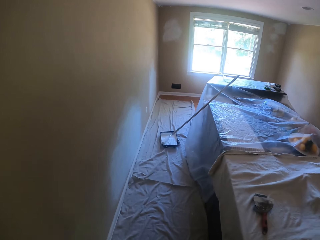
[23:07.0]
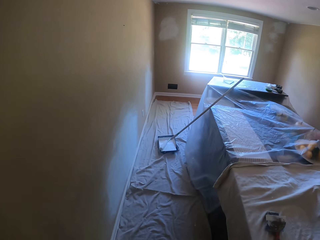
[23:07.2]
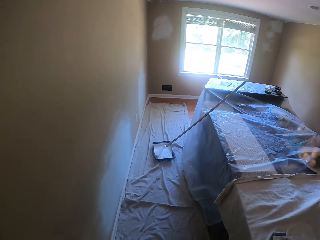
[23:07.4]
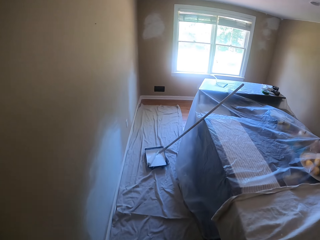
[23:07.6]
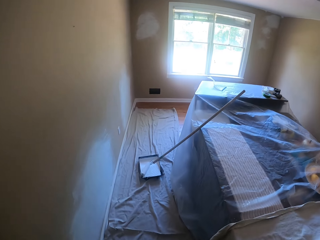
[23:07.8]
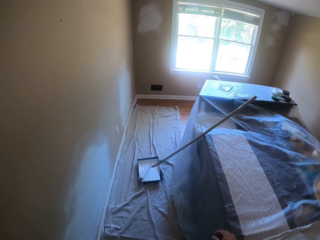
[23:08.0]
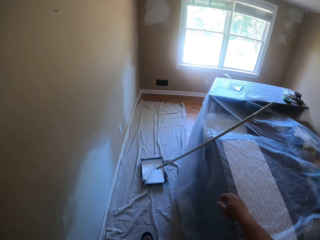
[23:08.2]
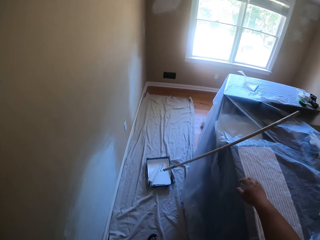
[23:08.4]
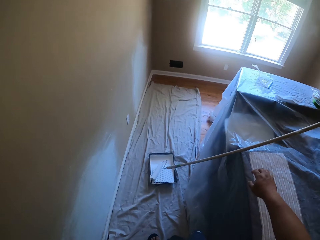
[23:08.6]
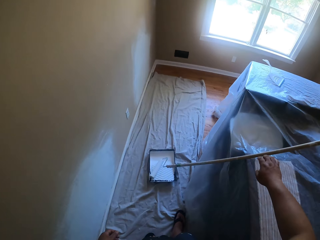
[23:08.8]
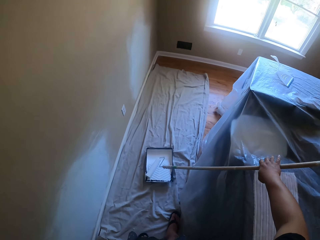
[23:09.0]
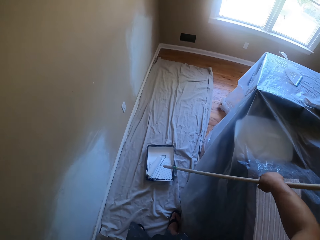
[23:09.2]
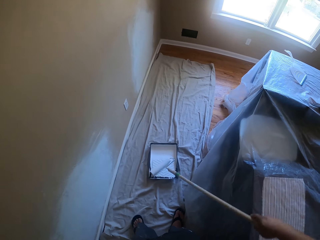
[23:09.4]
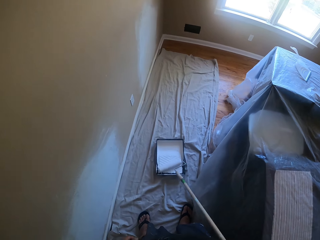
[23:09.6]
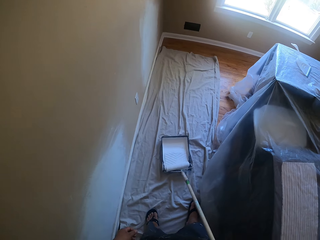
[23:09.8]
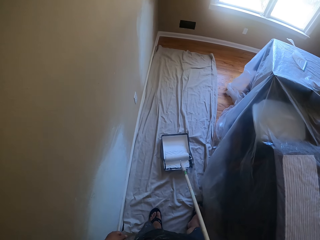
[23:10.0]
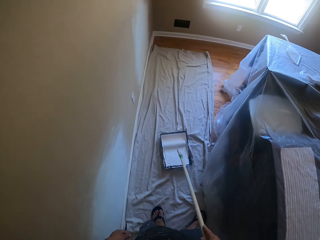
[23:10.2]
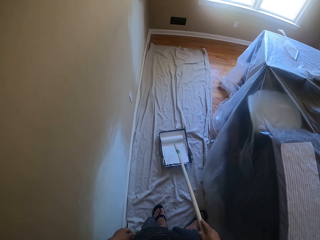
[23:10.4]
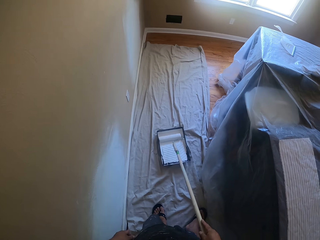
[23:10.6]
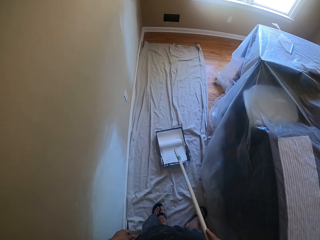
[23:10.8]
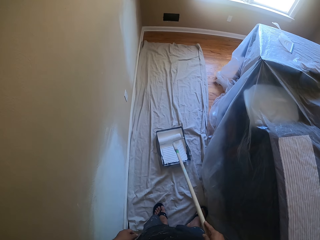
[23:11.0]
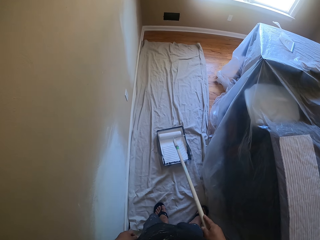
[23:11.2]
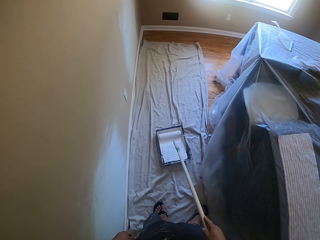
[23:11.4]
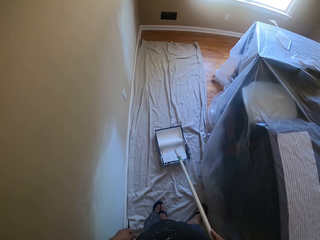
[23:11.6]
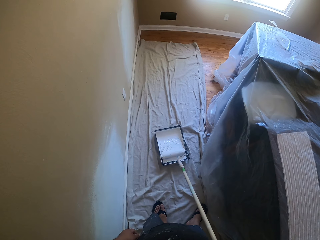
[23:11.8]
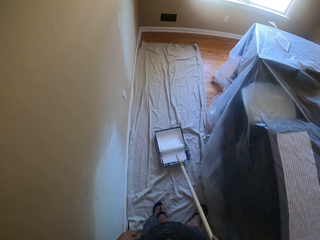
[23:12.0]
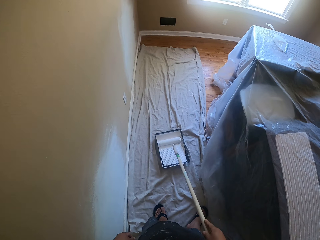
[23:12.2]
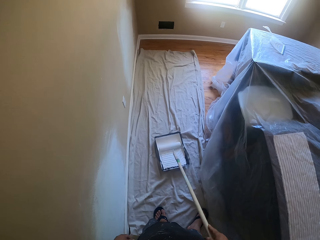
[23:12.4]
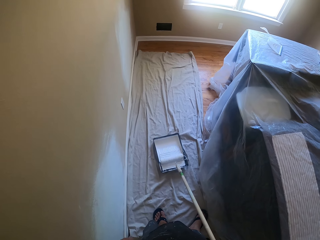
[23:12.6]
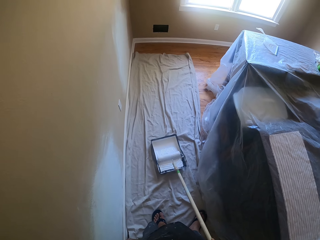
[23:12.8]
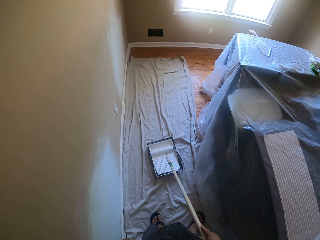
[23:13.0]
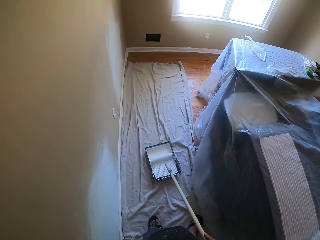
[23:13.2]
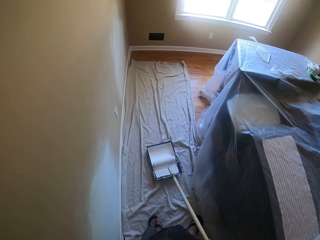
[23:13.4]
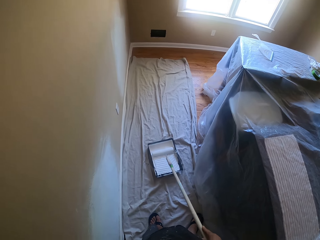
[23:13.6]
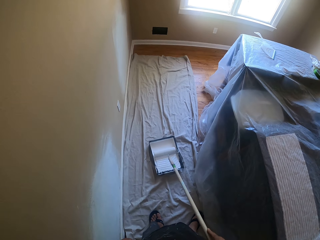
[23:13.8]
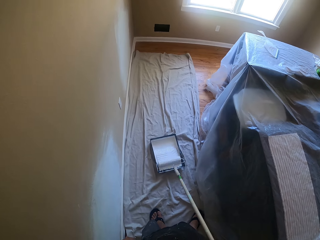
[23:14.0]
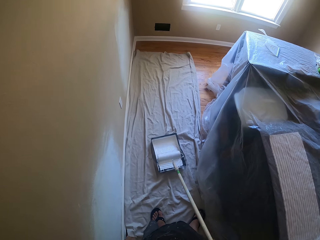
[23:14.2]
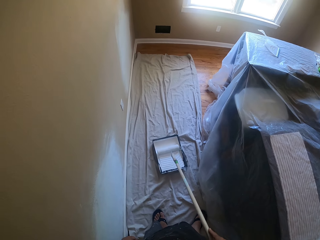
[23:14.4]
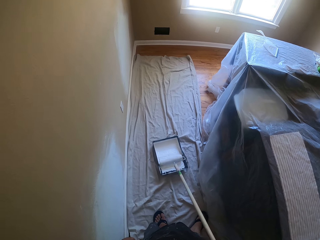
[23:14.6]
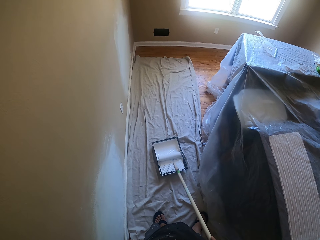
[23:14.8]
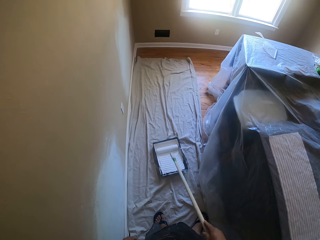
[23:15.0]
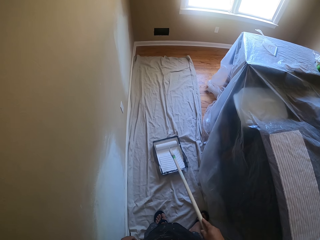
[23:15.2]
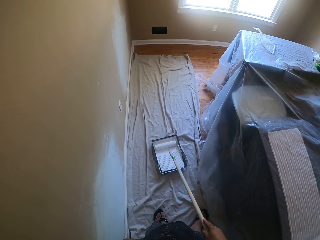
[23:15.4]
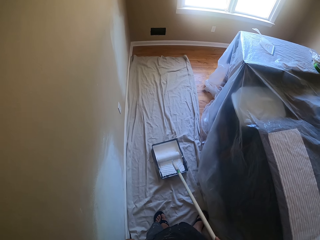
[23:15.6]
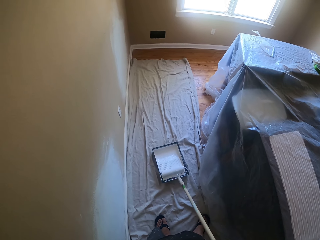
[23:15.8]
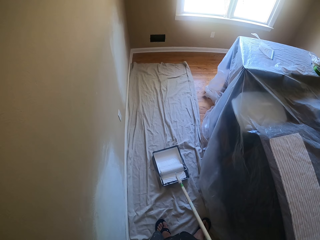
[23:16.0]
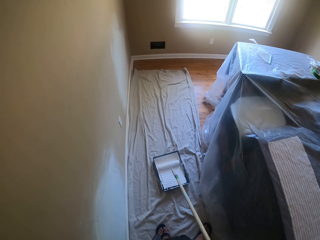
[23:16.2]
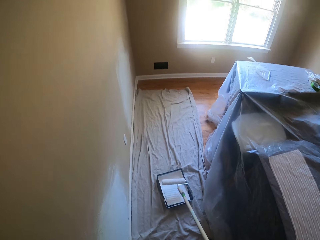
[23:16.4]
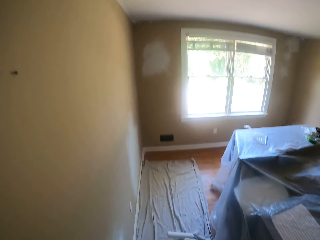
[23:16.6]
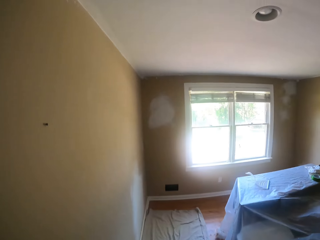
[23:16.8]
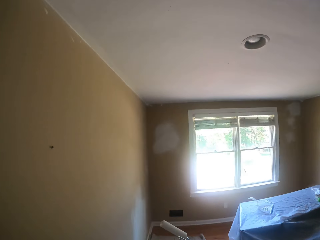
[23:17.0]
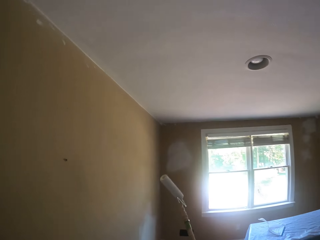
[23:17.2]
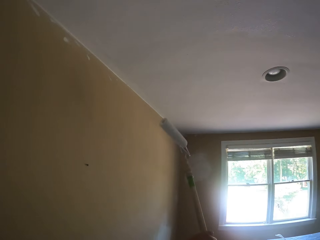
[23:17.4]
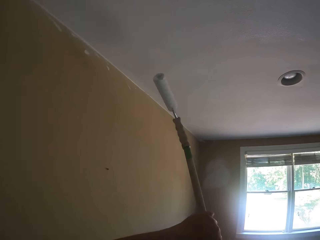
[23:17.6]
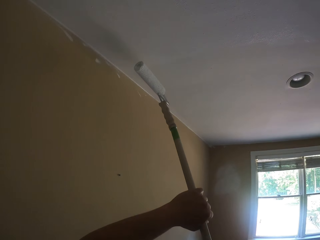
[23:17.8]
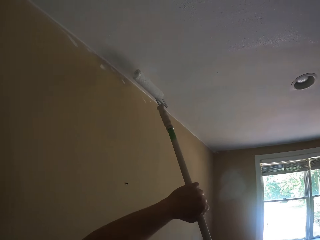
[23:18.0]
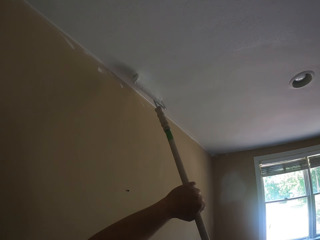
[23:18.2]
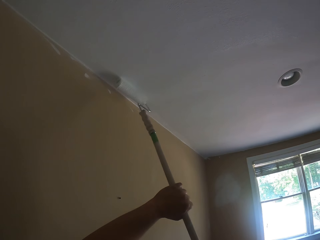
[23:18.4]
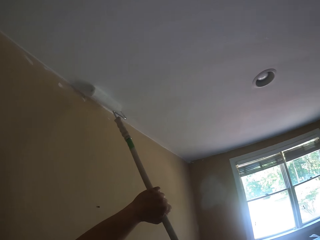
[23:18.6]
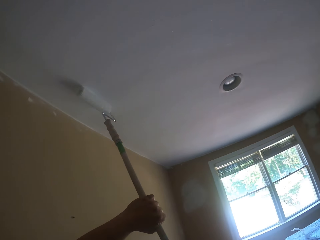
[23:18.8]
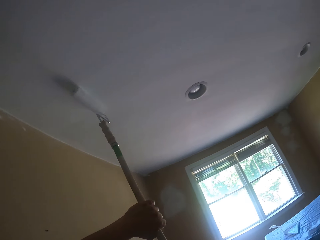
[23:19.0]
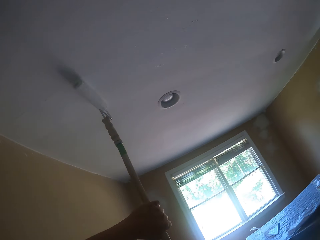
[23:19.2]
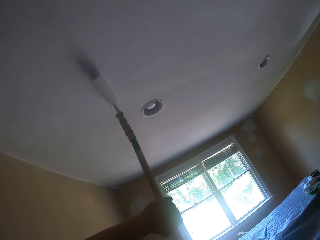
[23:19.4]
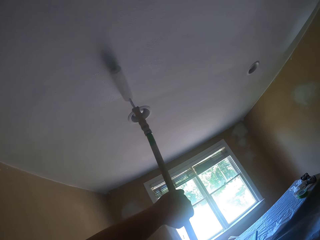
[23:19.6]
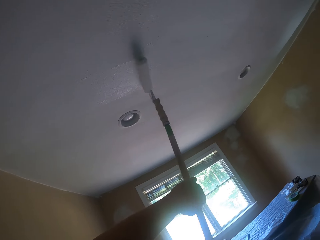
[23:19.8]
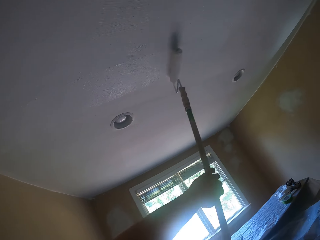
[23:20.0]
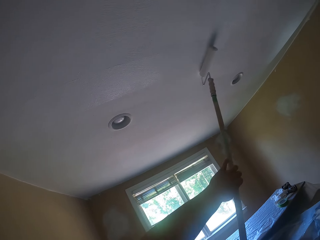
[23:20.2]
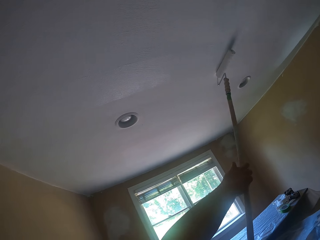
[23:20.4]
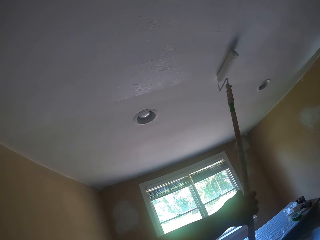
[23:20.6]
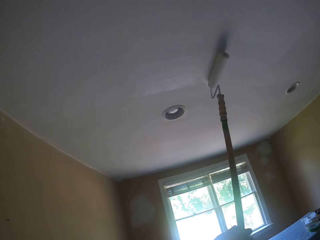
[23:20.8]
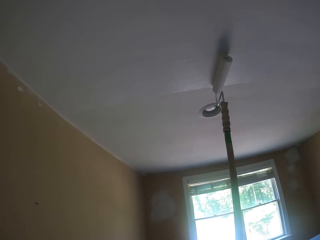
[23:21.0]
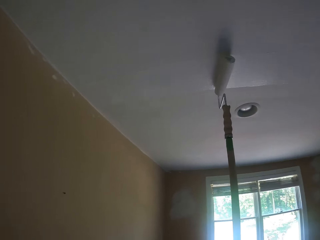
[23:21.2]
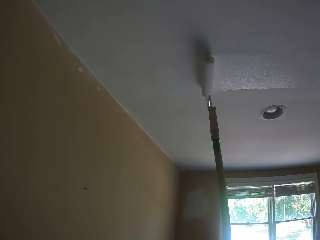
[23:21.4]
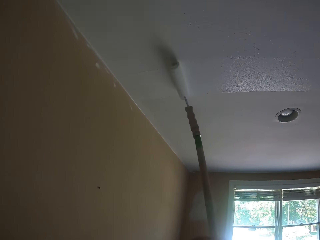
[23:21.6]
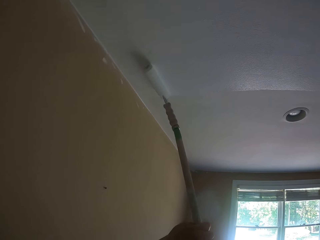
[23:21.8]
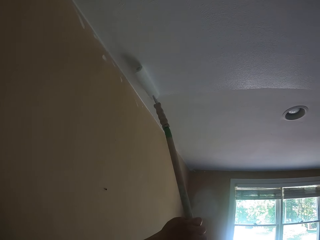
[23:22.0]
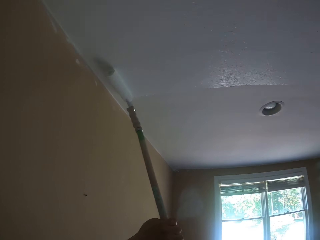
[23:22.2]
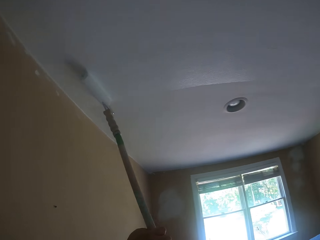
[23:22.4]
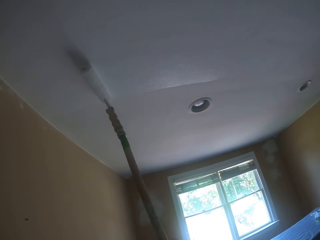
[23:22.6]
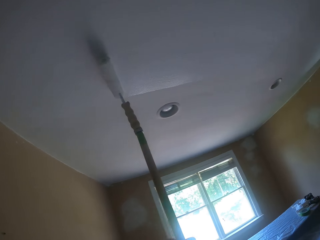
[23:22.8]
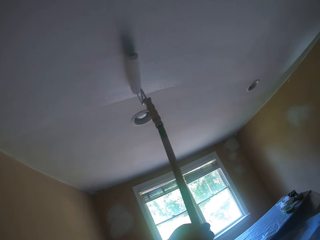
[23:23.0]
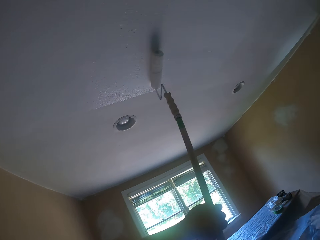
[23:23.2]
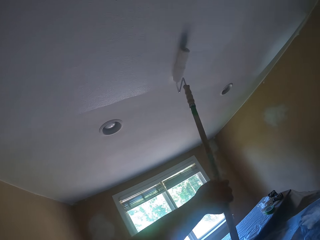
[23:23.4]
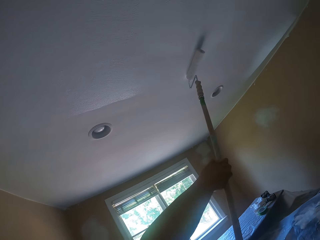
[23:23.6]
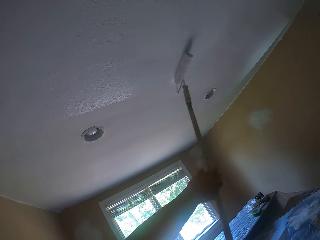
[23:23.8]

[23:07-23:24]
The camera wearer touches the paint roller. They pick up the paint roller. They roll the paint roller on the paint tray. They take paint from the paint bowl with the paint roller. They paint the ceiling with the paint roller.

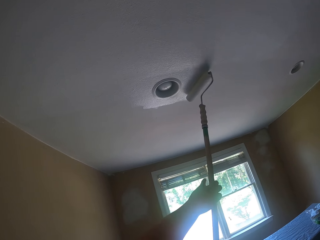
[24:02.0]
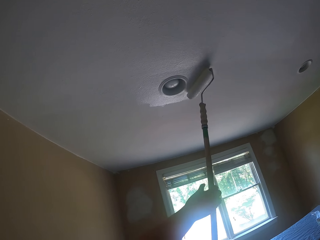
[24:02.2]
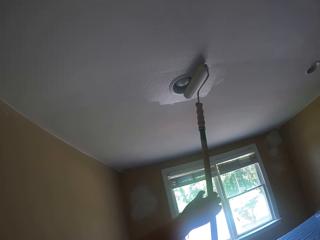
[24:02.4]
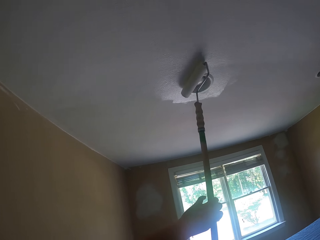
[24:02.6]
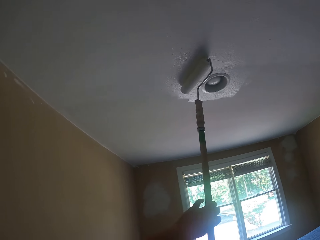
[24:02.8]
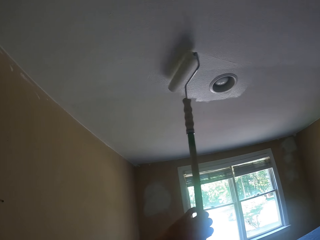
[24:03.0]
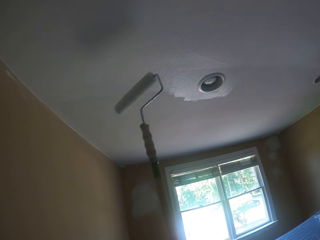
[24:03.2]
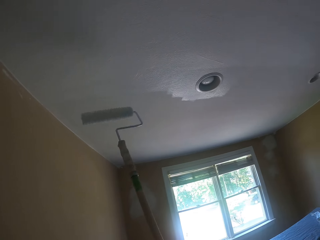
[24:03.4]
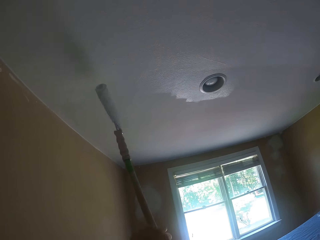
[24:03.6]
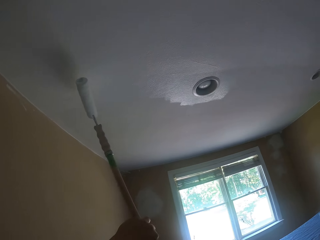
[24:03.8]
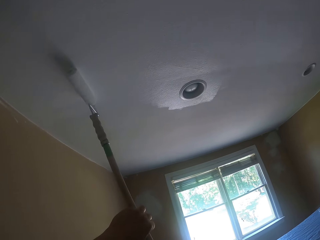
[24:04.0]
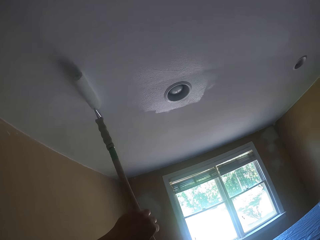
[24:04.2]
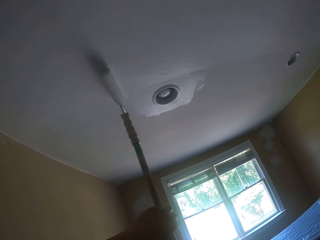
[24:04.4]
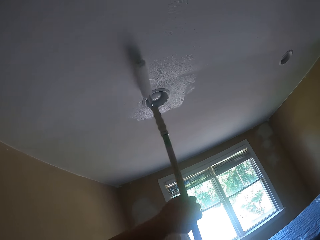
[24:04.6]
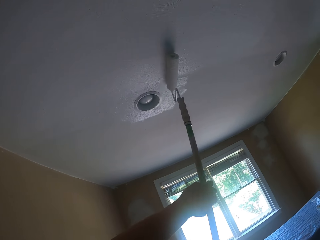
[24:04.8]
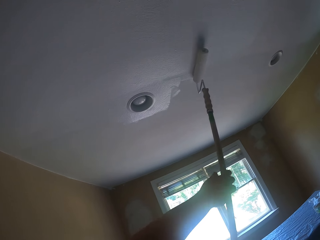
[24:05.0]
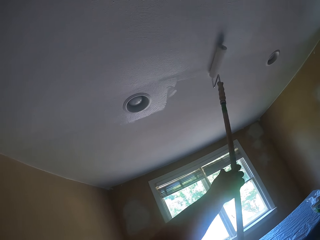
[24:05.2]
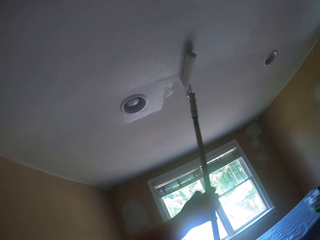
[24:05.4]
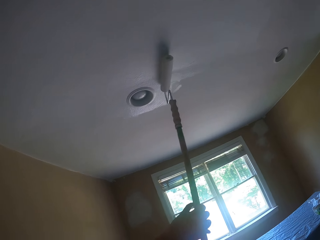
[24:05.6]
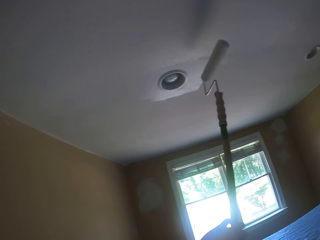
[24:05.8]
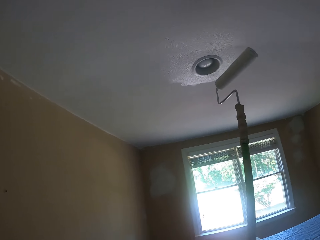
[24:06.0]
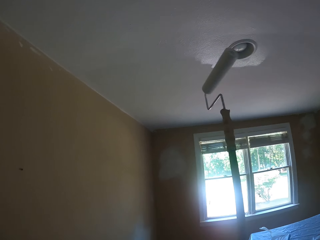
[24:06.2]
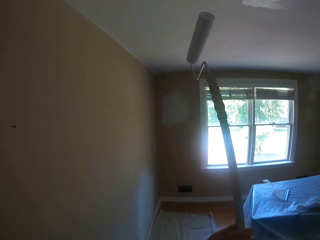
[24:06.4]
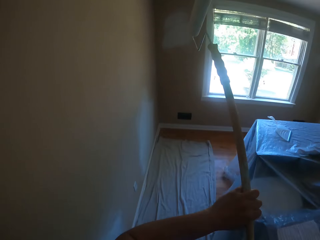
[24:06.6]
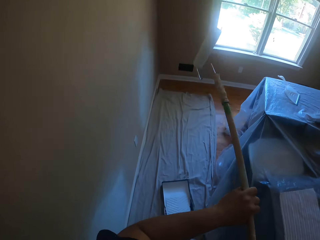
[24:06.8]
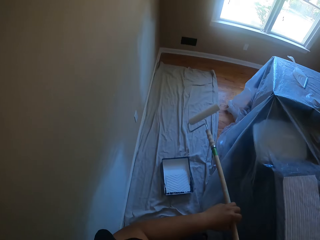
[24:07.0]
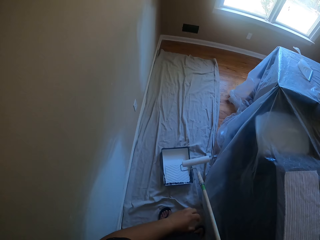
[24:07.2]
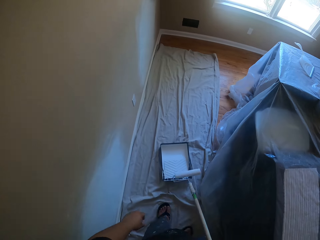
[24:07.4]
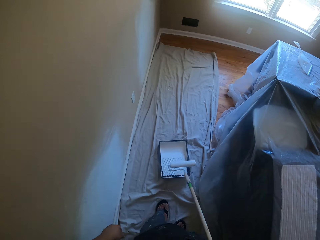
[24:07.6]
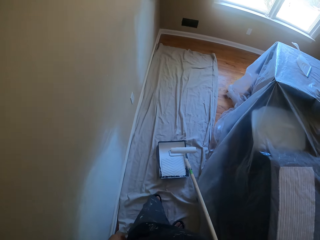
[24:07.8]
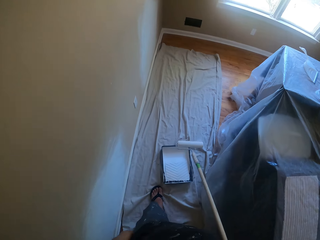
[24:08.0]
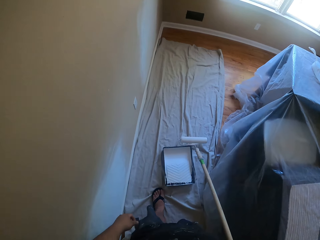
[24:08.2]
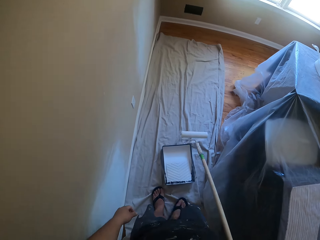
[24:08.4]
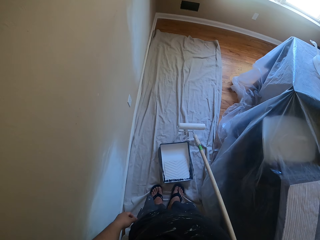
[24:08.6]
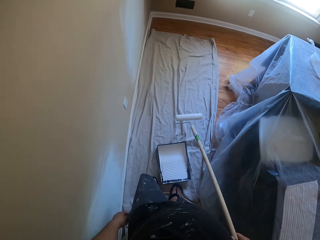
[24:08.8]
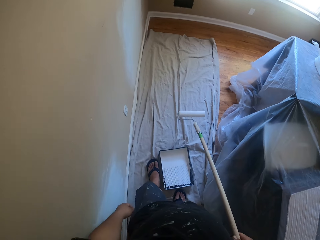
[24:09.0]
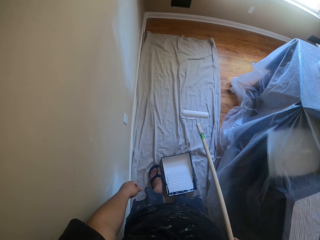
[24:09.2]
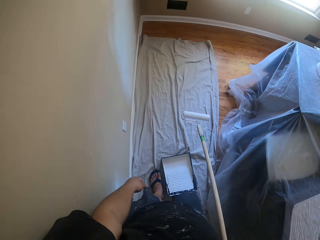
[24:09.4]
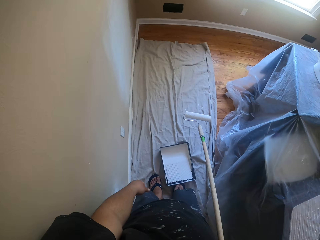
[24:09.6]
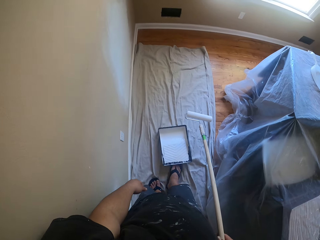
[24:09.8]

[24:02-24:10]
The camera wearer pulls the paint roller off the ceiling. He paints the ceiling with the paint roller. He pulls the paint roller off the ceiling. He puts the paint roller on the paint tray. He rolls the paint roller on the tray. He steps toward the paint tray. He pushes the paint bowl with his leg.
